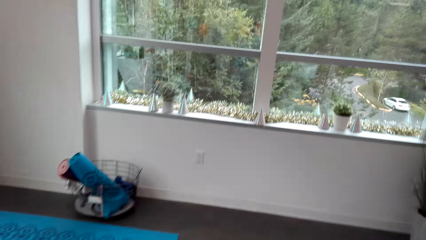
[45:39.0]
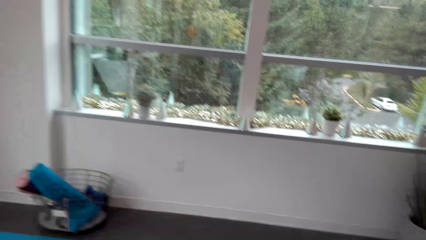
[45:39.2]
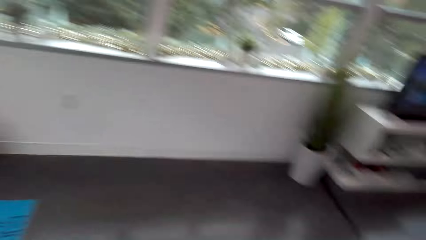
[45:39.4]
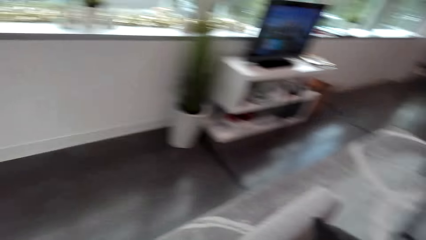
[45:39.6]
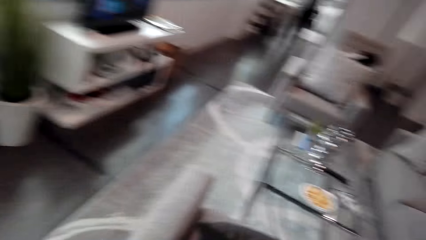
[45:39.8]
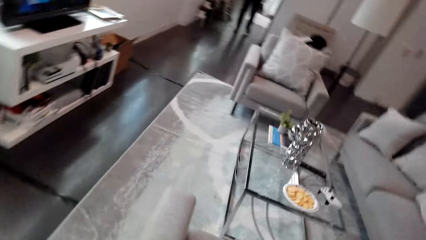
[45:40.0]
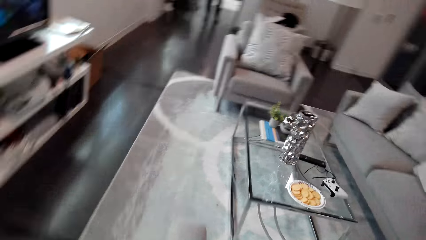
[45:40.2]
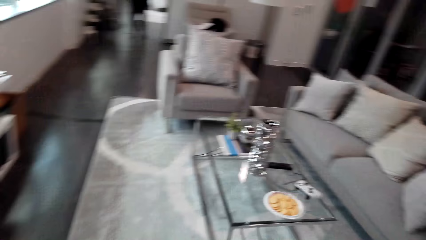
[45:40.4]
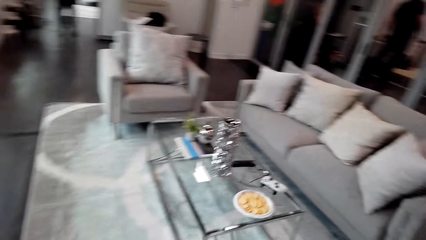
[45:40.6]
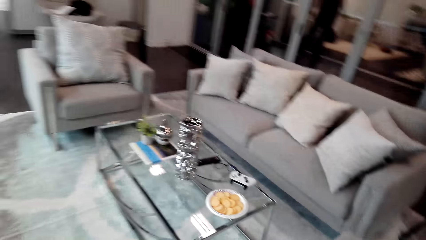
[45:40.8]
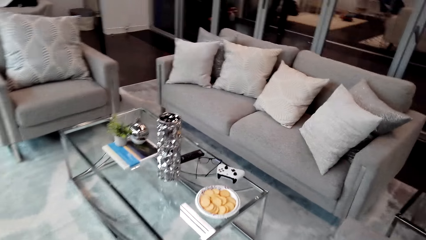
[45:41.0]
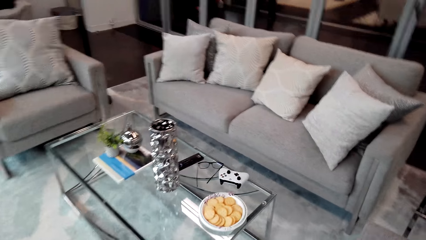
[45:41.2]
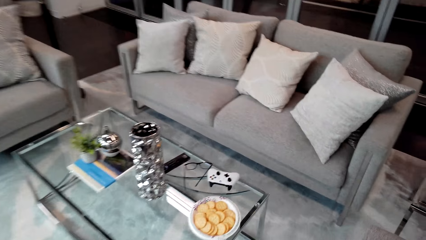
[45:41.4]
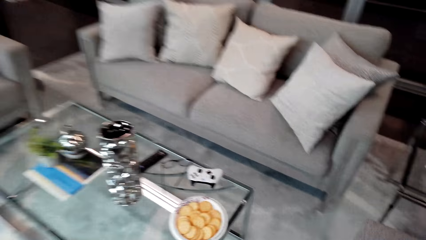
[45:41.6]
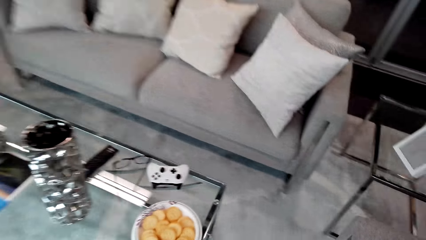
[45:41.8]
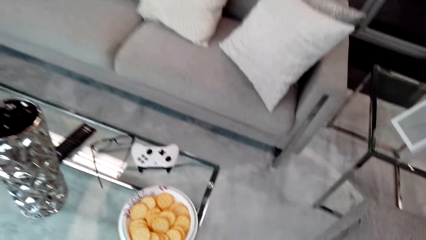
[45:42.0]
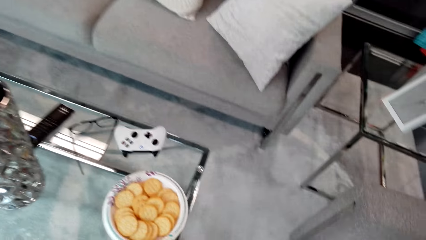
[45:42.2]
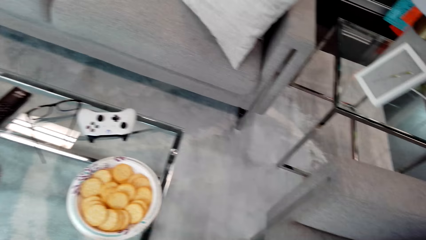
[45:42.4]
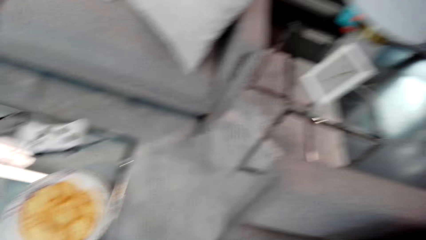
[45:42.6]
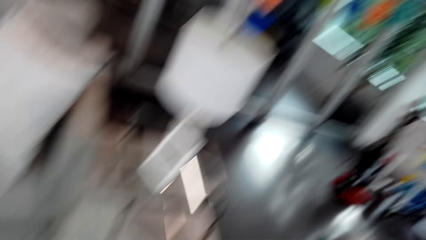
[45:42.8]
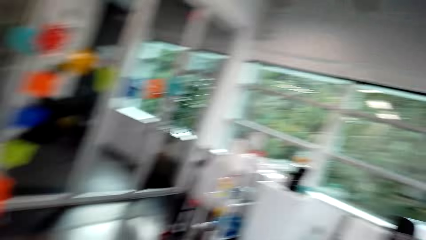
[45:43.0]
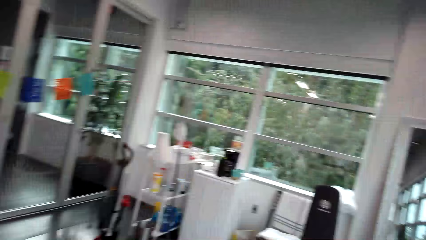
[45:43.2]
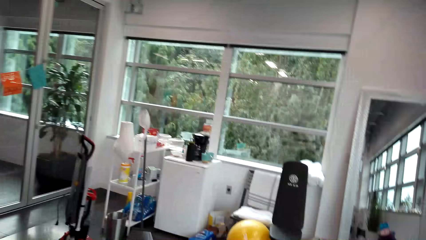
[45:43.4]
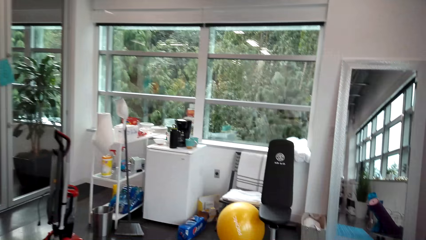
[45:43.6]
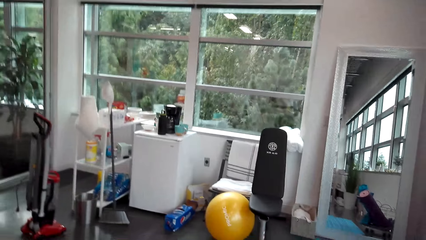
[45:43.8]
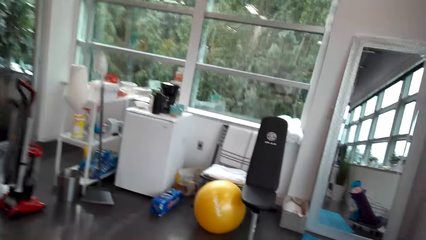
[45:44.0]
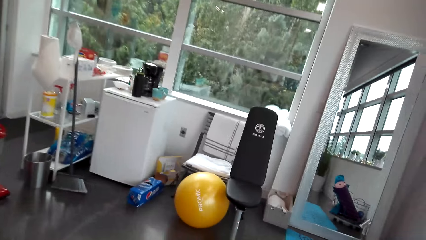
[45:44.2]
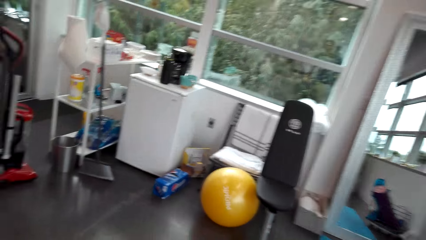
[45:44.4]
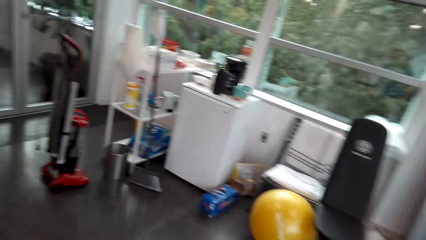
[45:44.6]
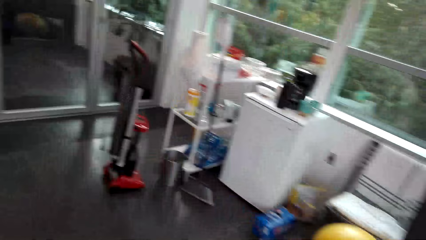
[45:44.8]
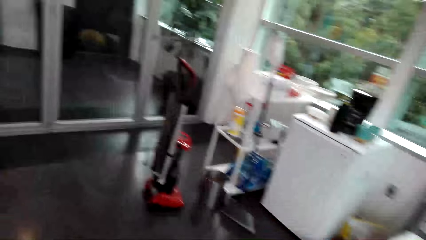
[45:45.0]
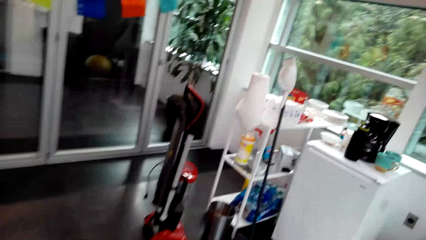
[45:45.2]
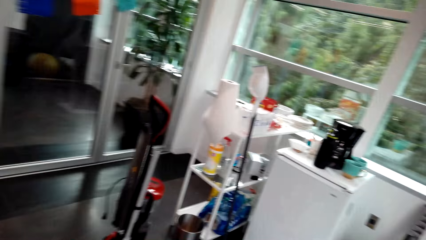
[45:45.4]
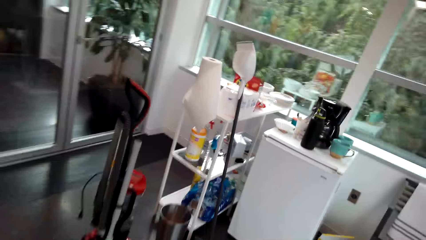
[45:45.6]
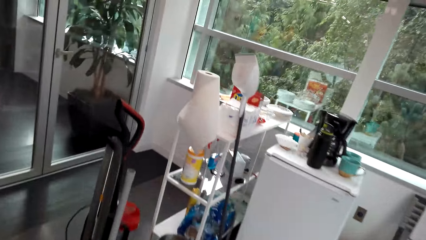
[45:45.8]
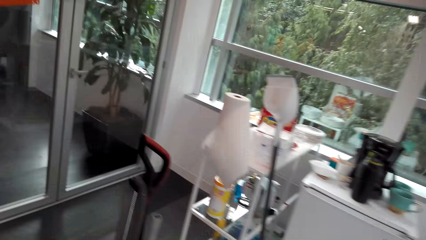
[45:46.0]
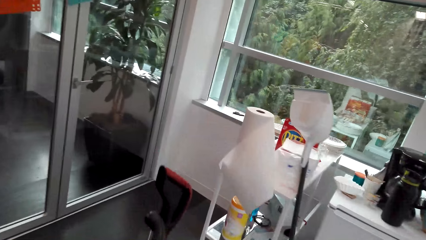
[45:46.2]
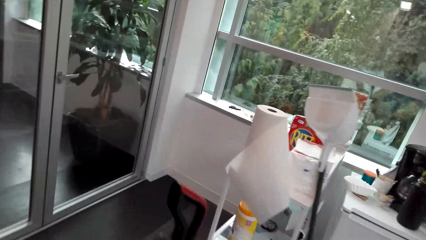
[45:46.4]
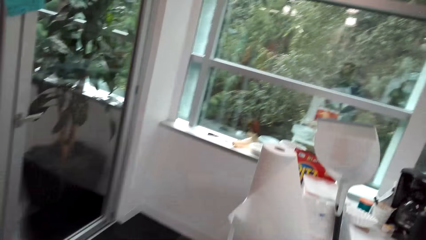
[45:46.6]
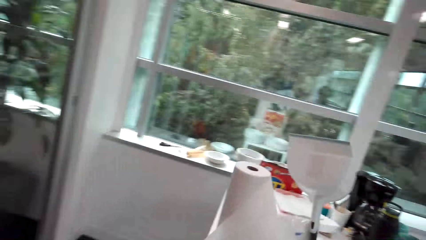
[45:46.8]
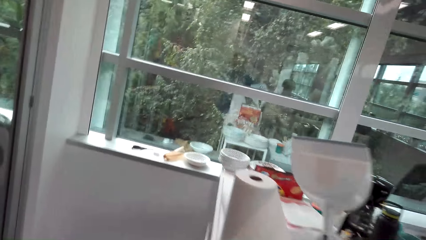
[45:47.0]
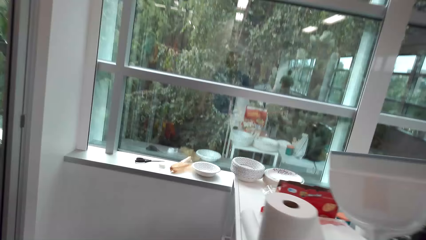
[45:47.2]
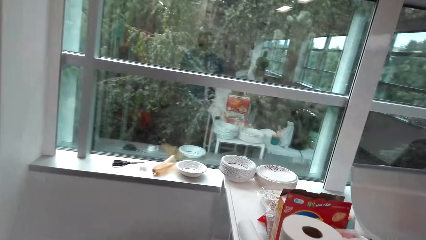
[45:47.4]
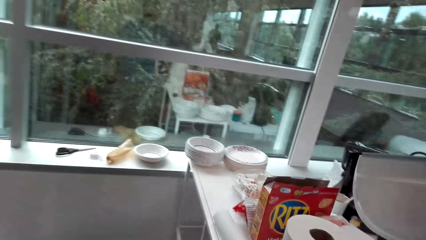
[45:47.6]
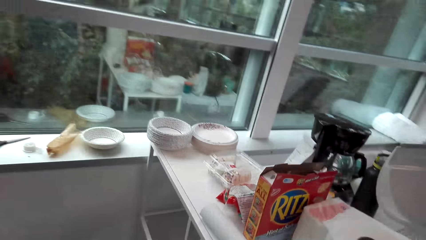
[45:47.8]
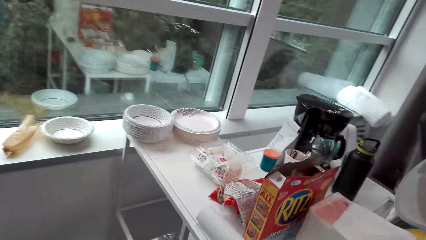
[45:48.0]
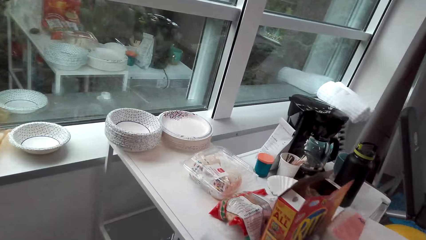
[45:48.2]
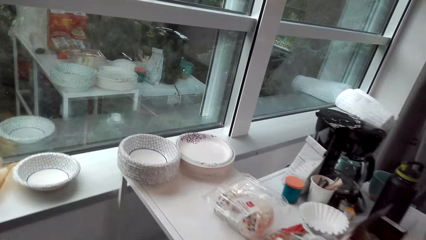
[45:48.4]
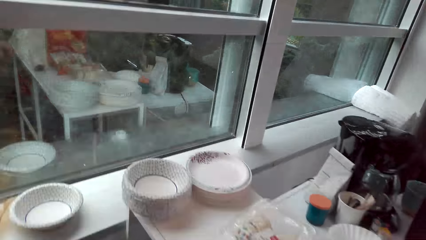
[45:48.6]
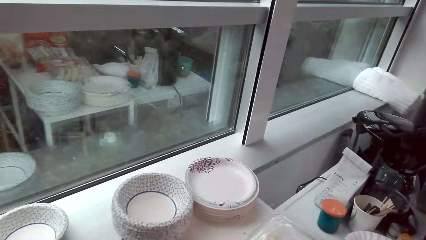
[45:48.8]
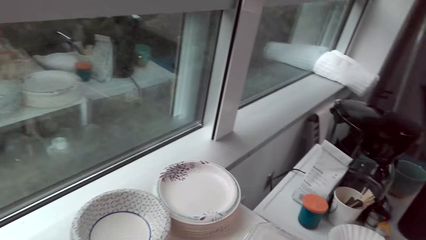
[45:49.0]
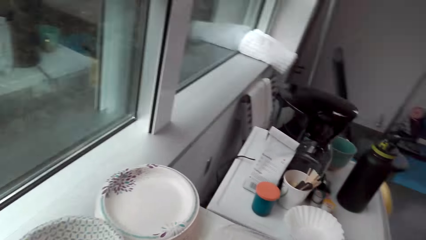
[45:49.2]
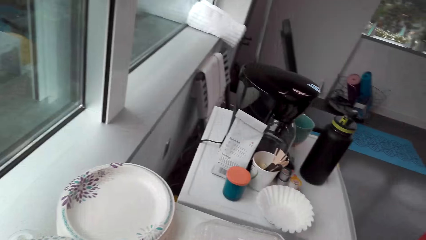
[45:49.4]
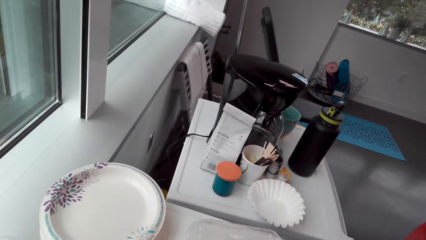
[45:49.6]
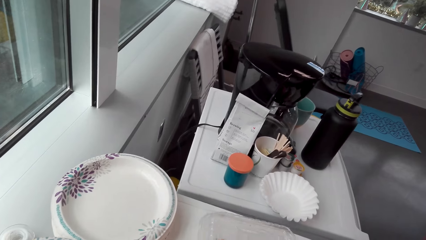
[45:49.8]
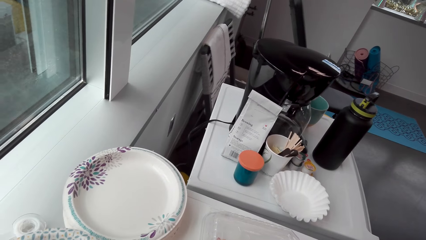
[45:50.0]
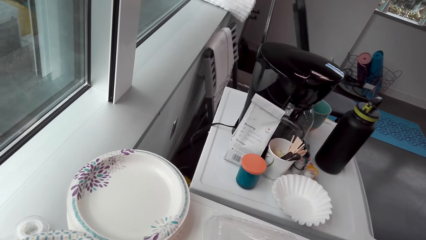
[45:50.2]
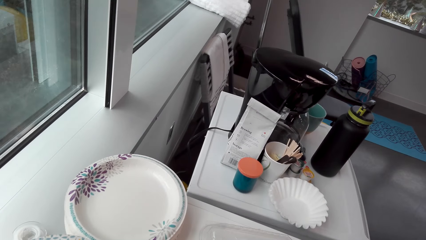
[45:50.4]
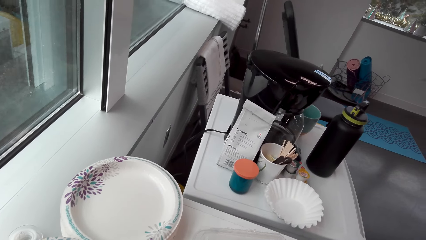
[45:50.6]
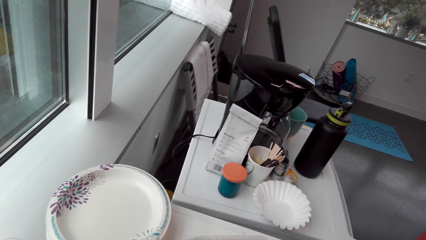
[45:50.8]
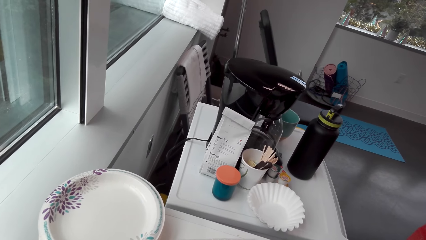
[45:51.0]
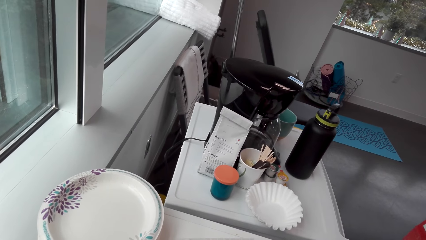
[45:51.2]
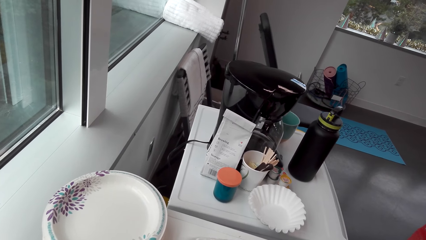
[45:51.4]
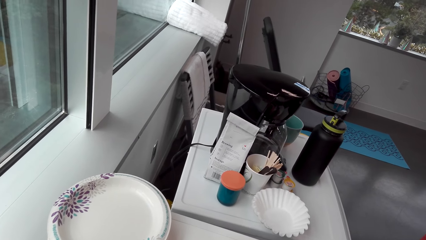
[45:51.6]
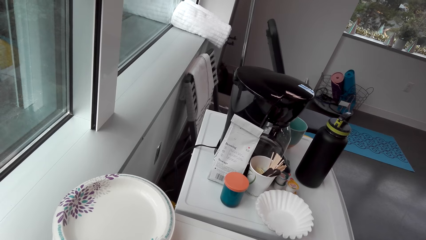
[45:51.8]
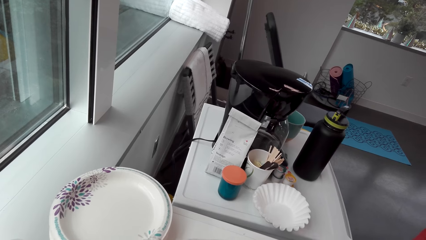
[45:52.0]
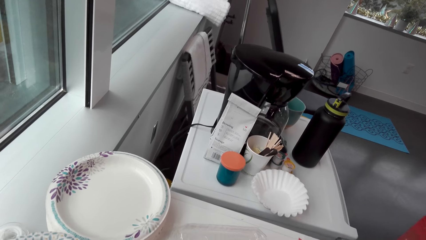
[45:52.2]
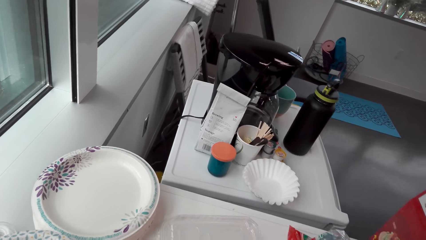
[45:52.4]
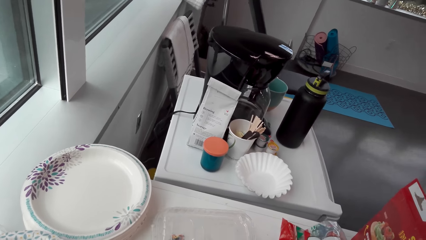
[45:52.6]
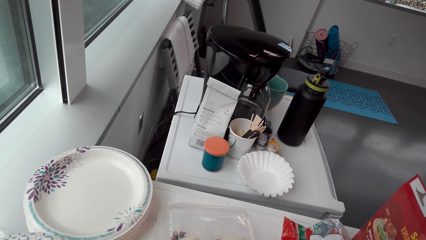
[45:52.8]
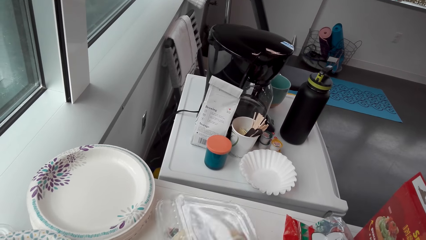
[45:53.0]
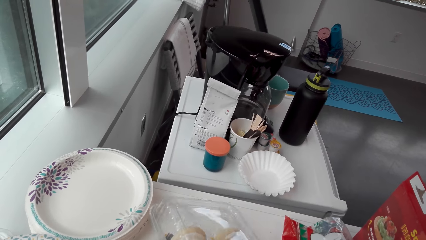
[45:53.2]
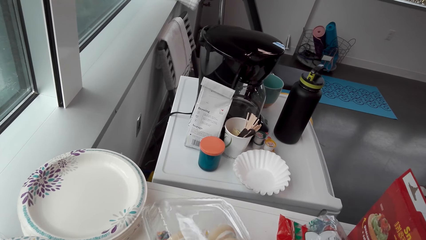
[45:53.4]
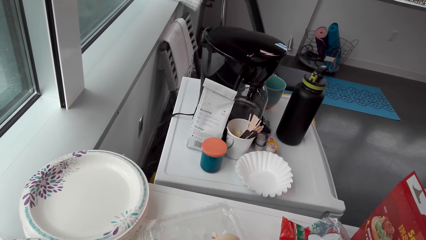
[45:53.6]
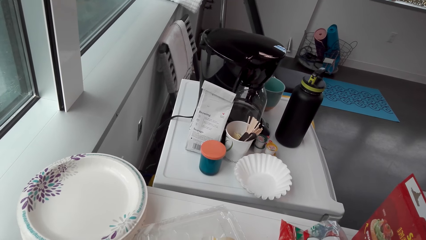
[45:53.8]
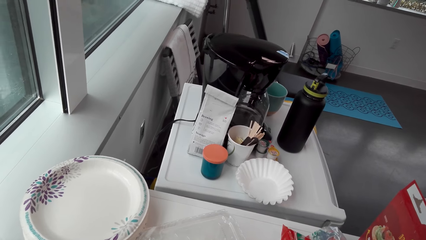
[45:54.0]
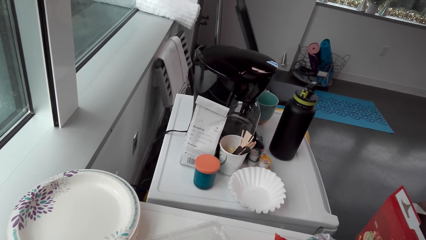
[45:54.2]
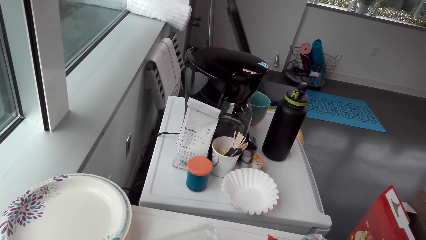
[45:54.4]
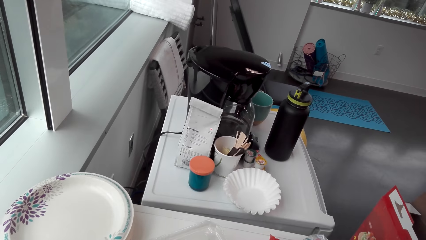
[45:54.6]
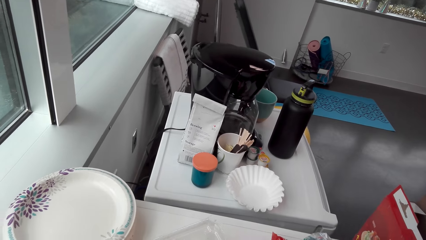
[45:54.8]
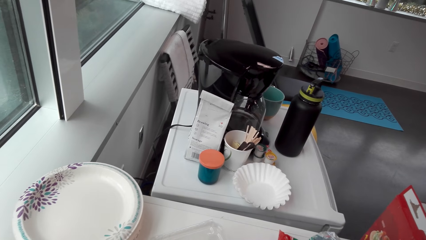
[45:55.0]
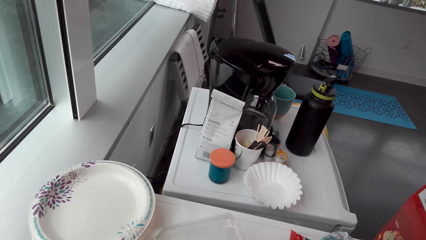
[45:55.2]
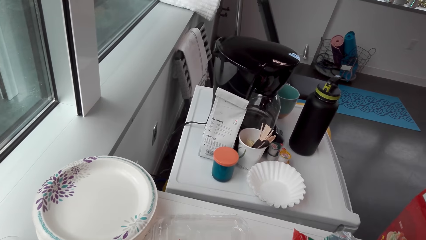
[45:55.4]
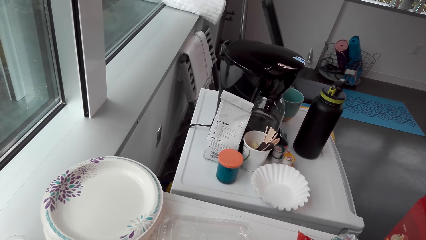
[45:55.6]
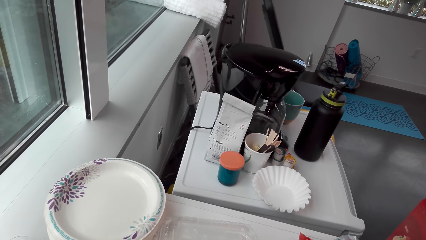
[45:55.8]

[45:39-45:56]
The camera wearer walks in the living room. They put the plate on the table. They walk in the house. They take a tray.
